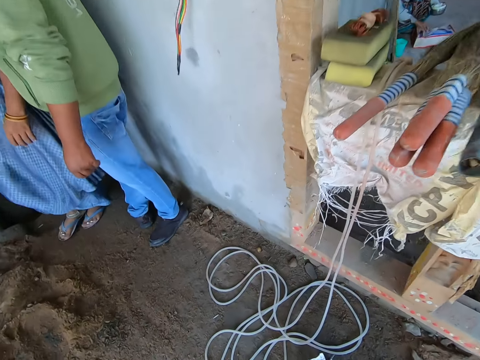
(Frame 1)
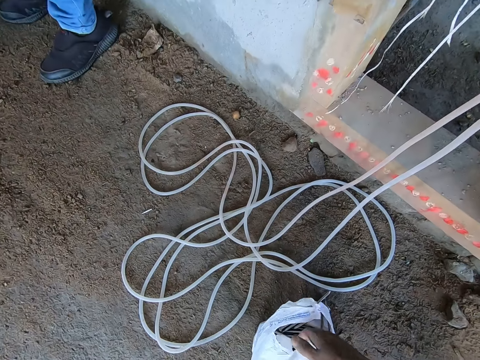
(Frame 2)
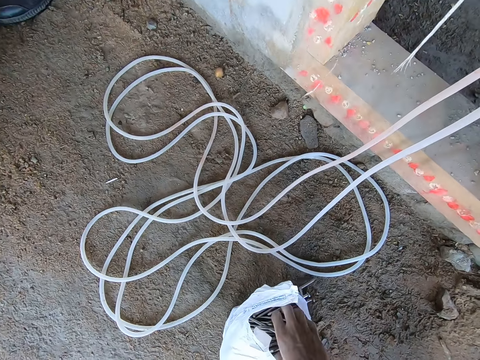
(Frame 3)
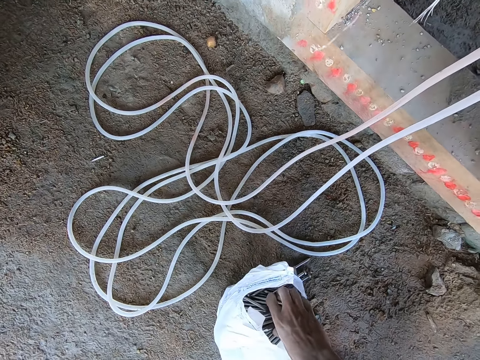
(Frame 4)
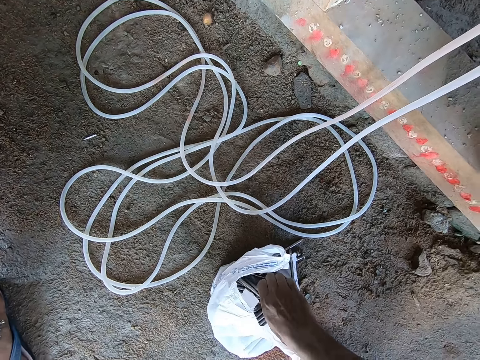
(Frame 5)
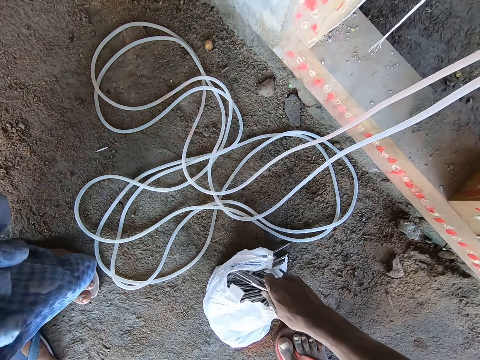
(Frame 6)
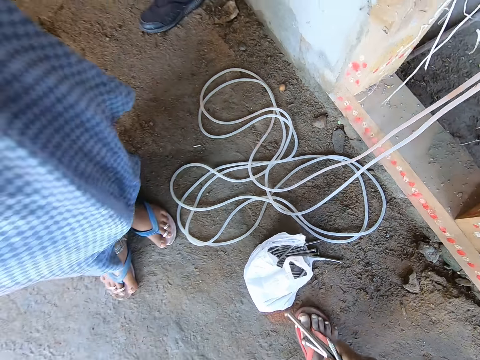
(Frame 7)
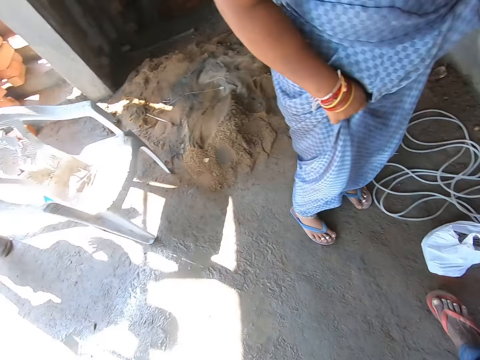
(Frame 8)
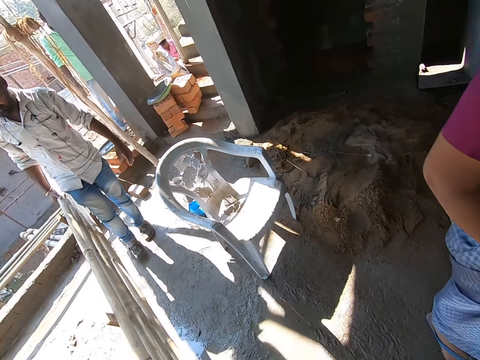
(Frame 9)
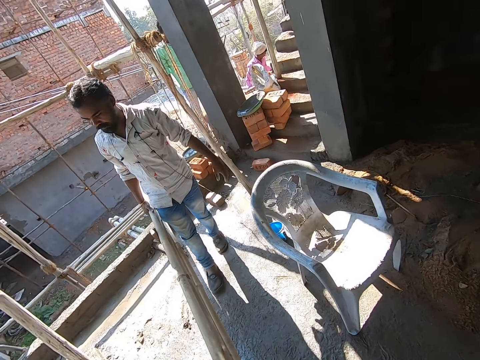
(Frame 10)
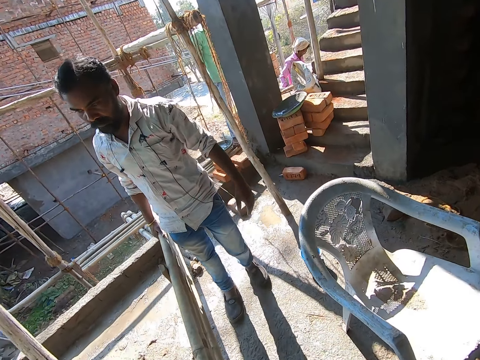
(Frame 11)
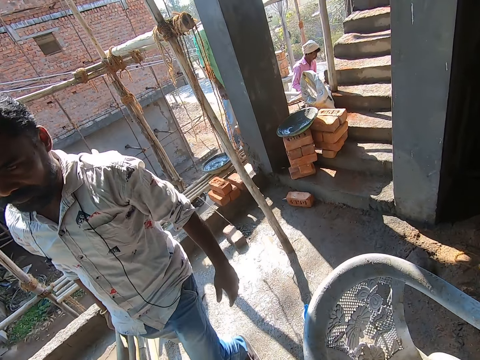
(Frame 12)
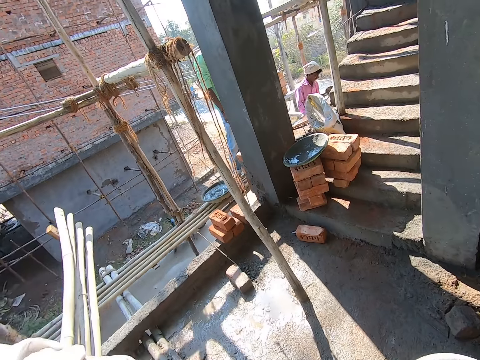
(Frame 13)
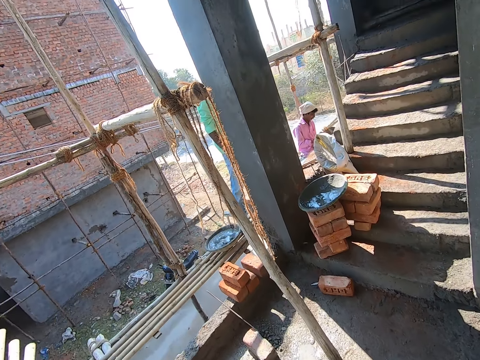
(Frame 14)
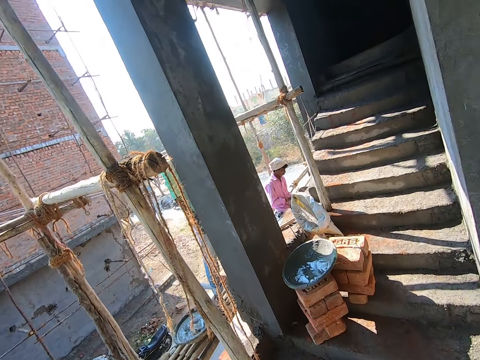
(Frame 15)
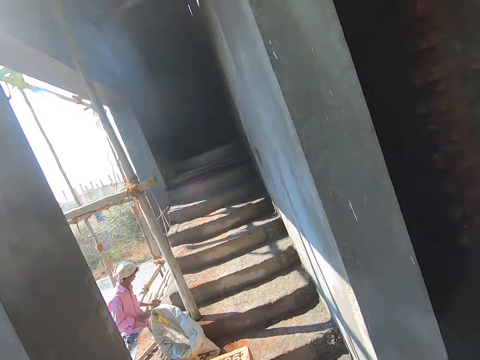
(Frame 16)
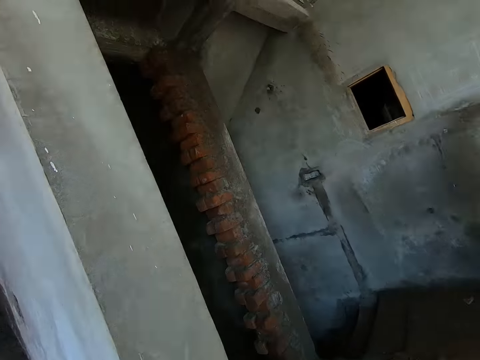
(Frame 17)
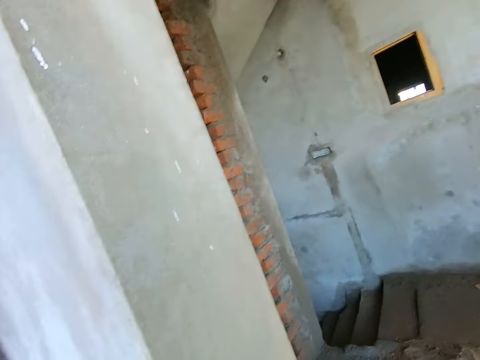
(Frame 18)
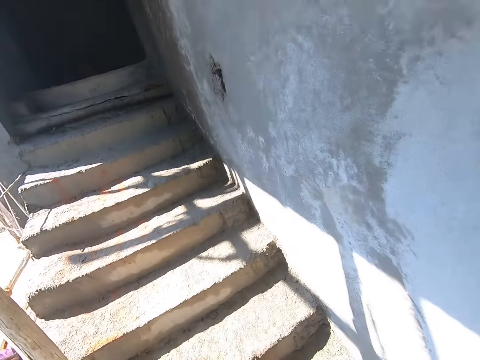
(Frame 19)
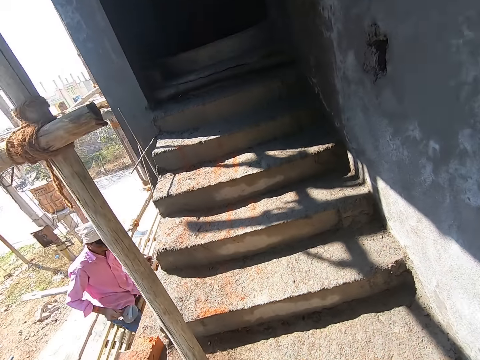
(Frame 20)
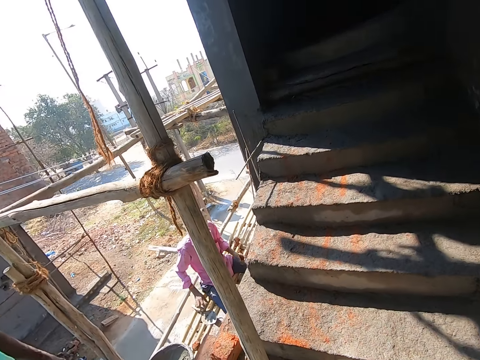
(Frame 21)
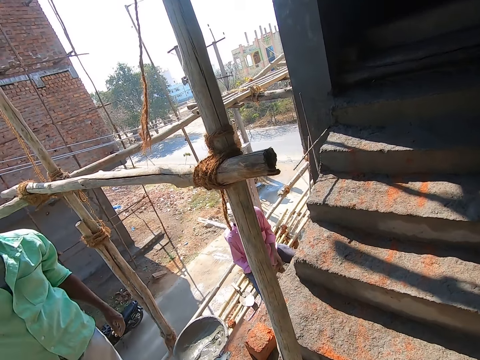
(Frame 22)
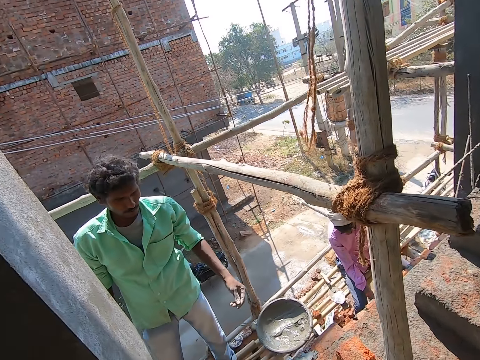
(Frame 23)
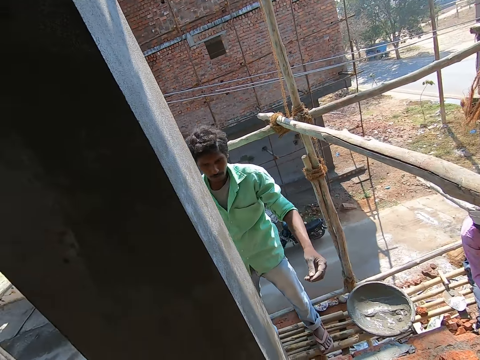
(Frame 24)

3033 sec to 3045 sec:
The camera wearer picks up some nails from a plastic bag on the ground with his right hand. The man carries the wooden ladder with his right hand. The camera wearer moves around the building. He climbs up the stairs.

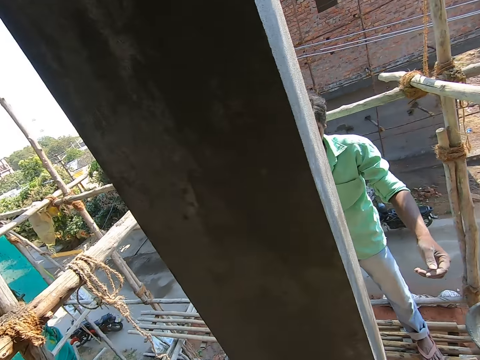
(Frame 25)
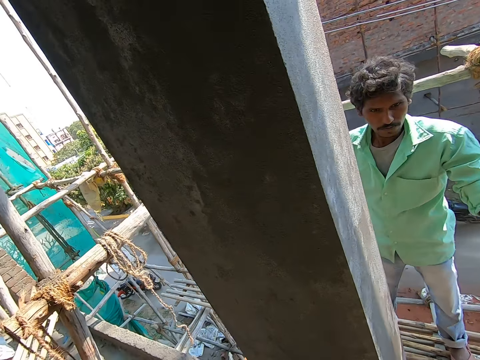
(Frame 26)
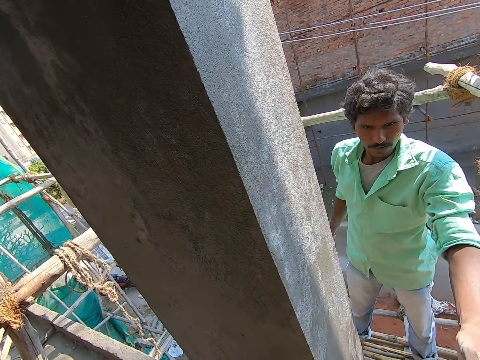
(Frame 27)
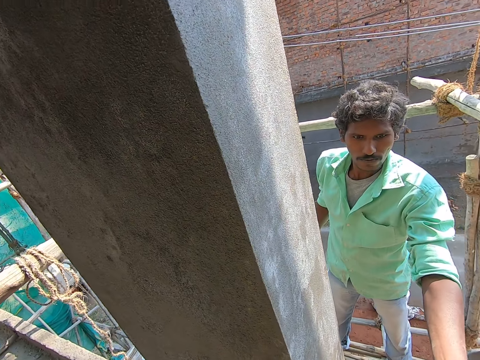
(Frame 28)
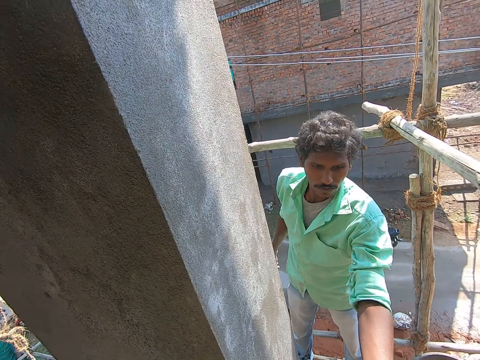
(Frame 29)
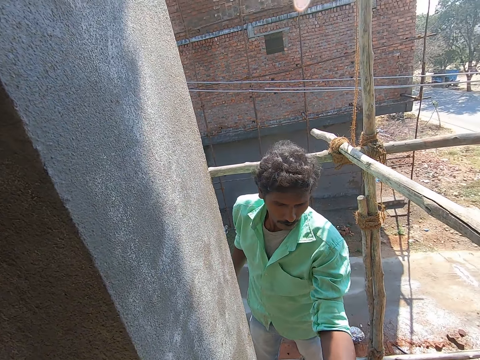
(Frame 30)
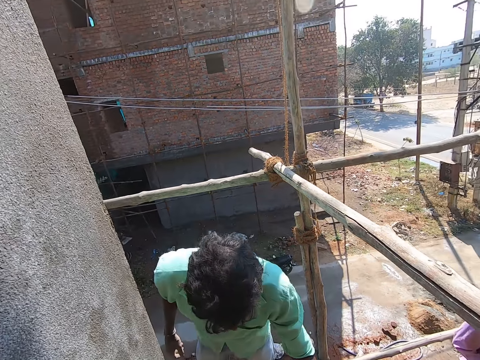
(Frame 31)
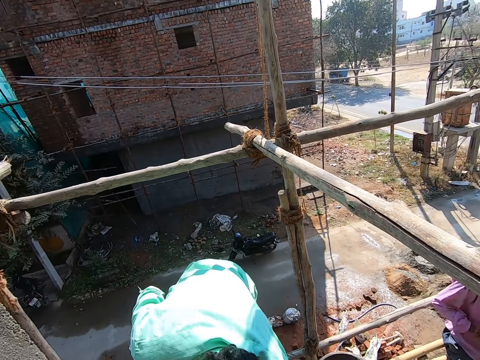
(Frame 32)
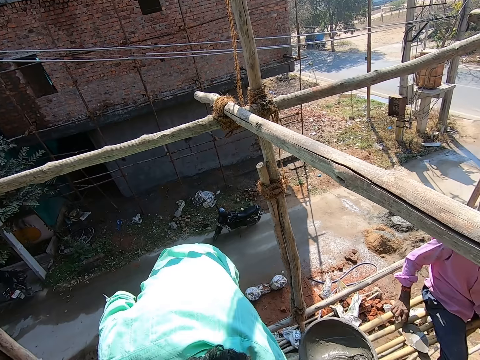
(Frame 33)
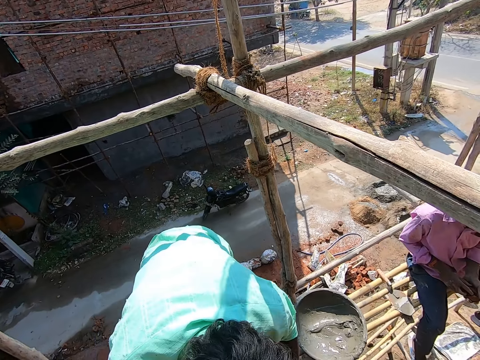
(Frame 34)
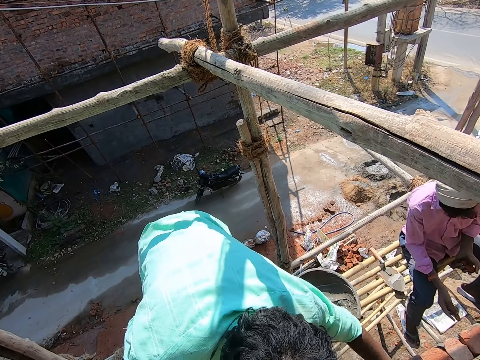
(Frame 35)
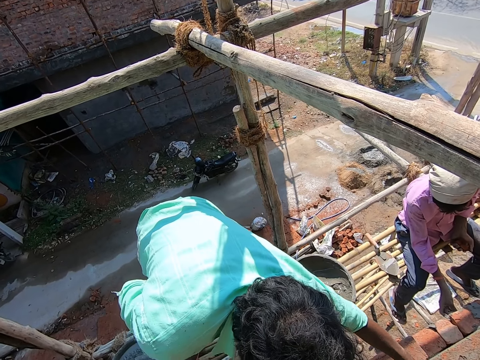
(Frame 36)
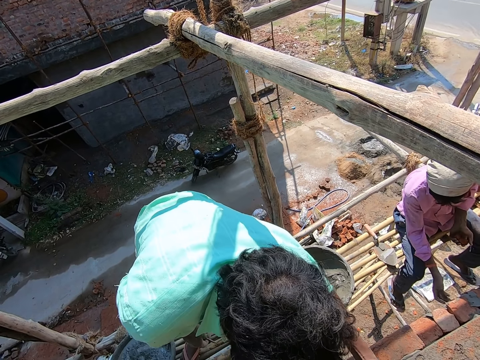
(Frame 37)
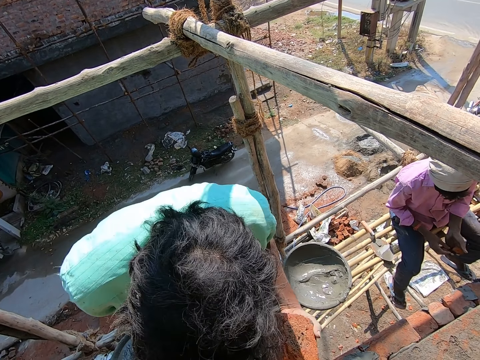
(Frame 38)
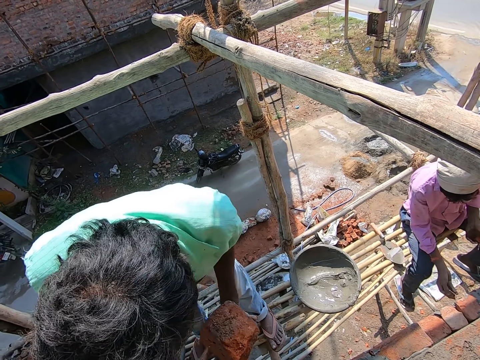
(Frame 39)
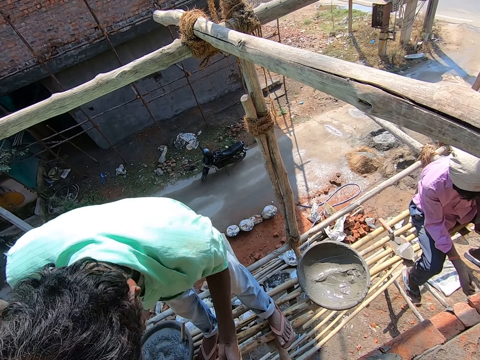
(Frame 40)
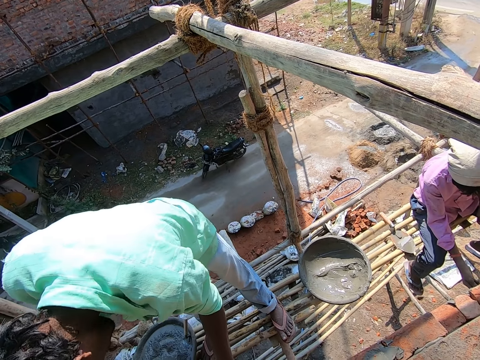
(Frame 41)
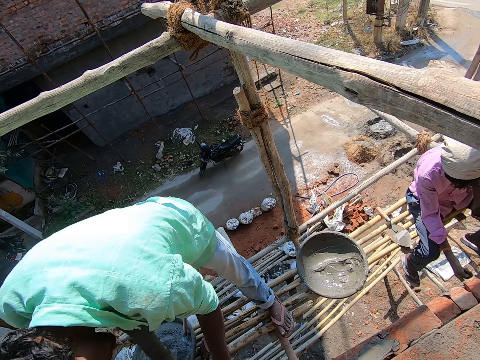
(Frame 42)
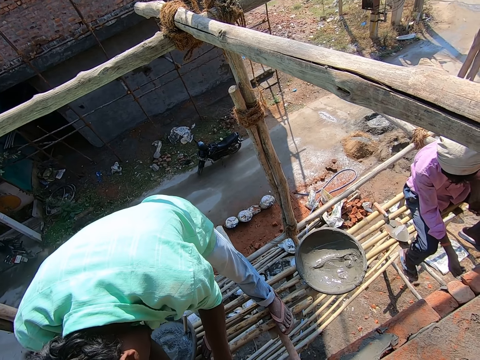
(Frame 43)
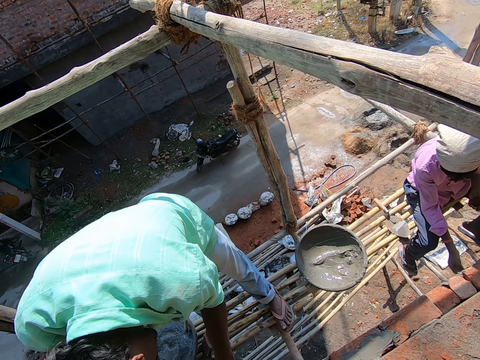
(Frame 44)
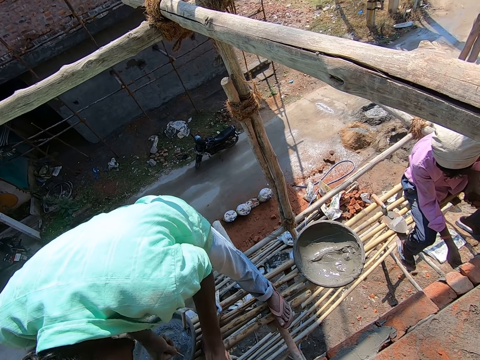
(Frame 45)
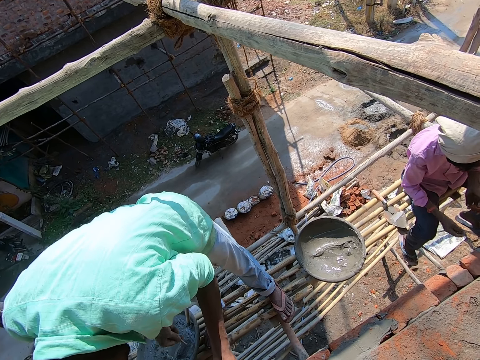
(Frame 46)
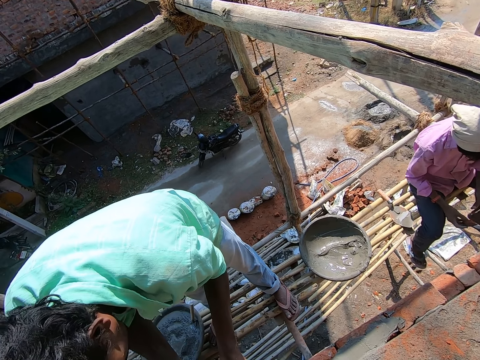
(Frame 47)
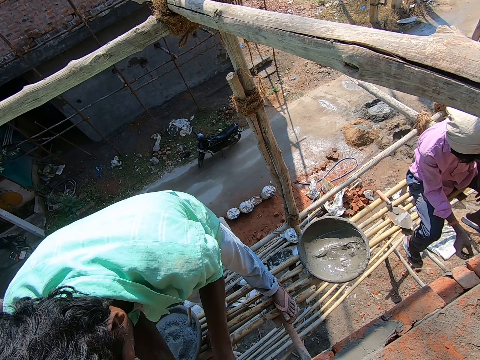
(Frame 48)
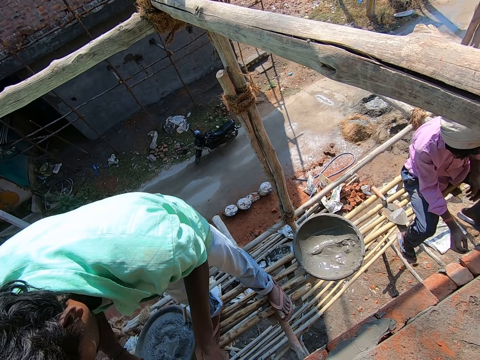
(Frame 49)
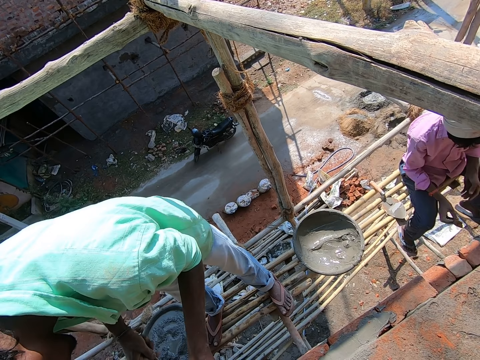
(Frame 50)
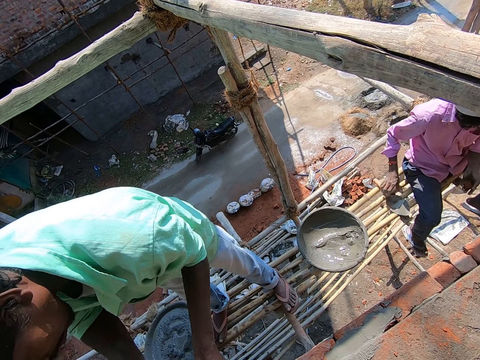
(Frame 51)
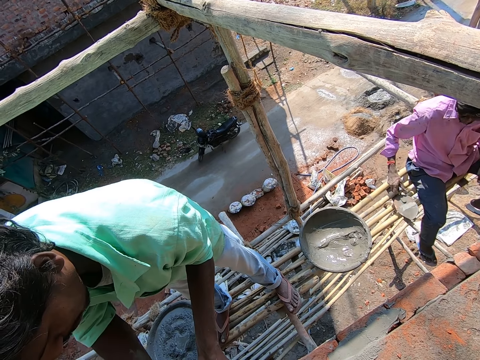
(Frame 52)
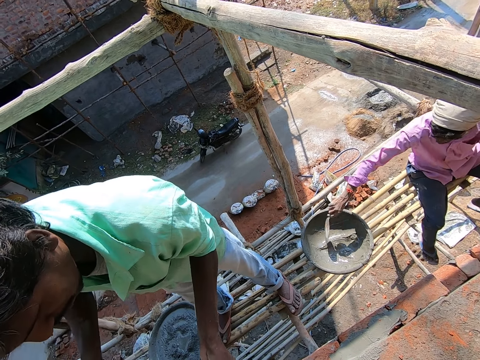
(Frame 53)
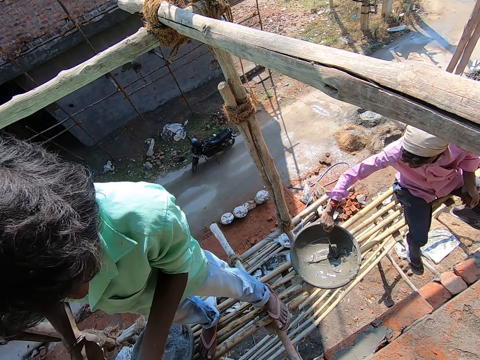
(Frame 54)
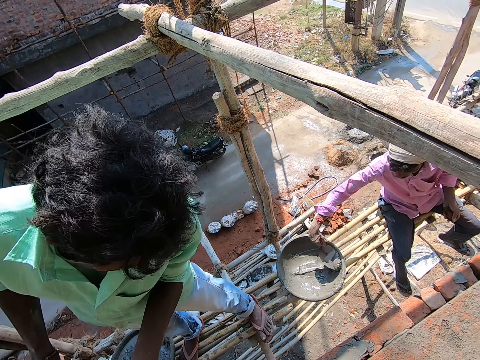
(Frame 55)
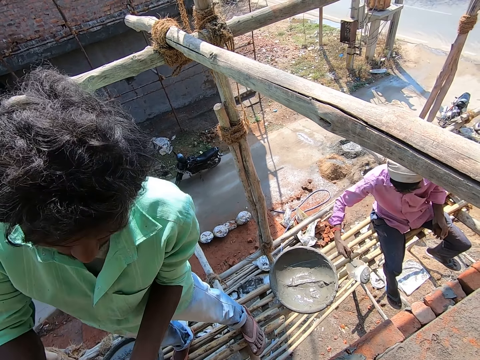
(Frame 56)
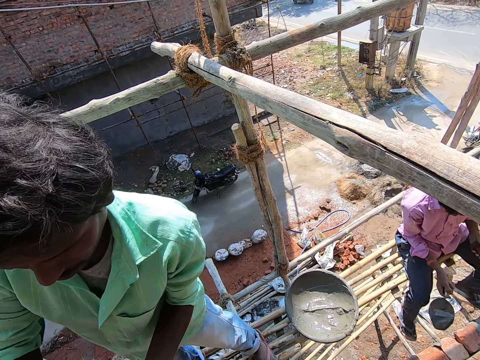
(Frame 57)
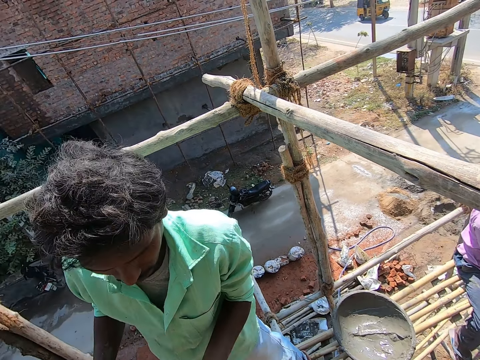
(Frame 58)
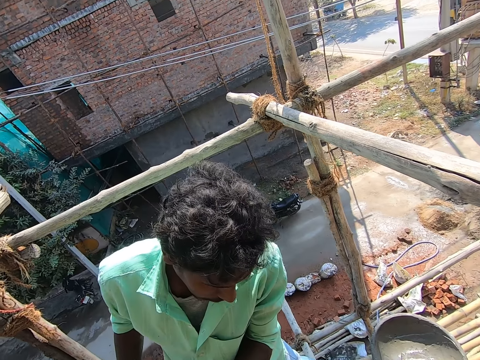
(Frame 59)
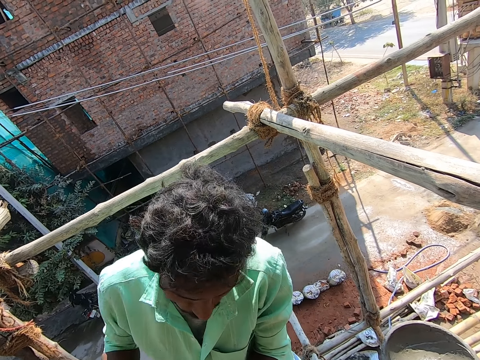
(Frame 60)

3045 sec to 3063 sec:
The camera wearer passes the nails to the man with his right hand. Another man drops the trowel on the bamboo stick with his right hand, picks a piece of brick from his left hand with his right hand, and puts the piece of brick in the wall with his right hand. The other man picks a piece of brick from his left hand with his right hand. The first man holds a brick with his right hand. The other man puts the piece of brick in the wall with his right hand, picks a piece of brick from his left hand with his right hand, and puts the piece of brick in the wall with his right hand. He picks the trowel from the bamboo stick with his right hand, takes a cement mixture from a hand pan with the trowel in his right hand, and plasters the wall with the cement mixture in the trowel in his right hand.
